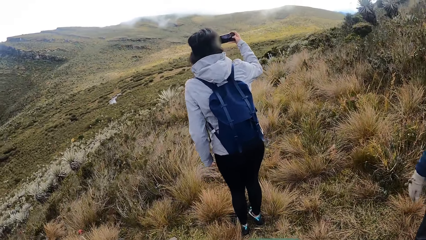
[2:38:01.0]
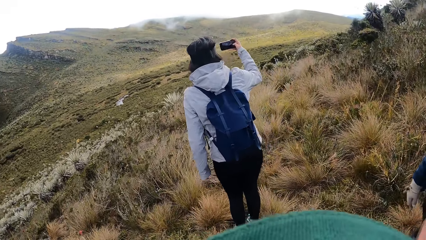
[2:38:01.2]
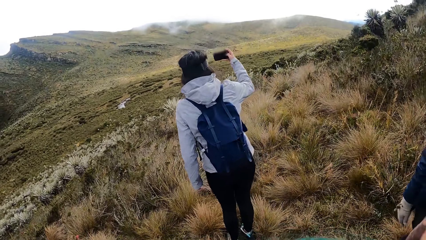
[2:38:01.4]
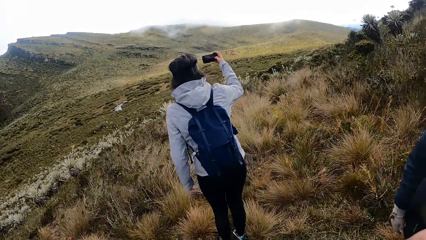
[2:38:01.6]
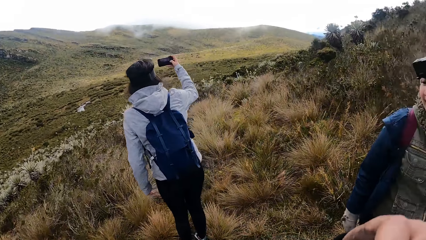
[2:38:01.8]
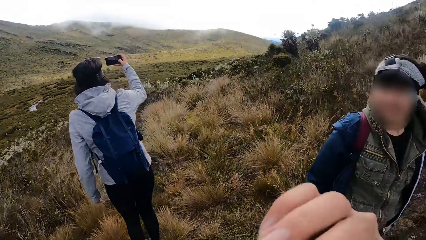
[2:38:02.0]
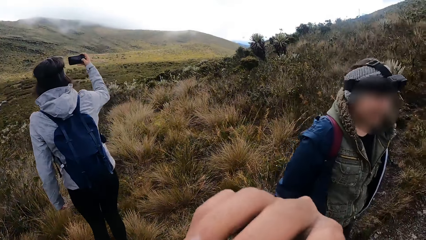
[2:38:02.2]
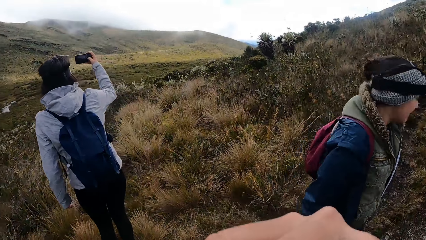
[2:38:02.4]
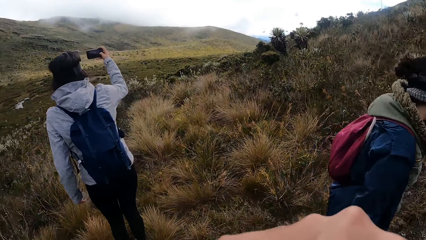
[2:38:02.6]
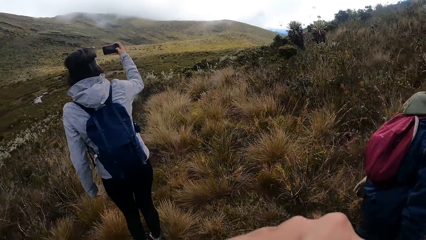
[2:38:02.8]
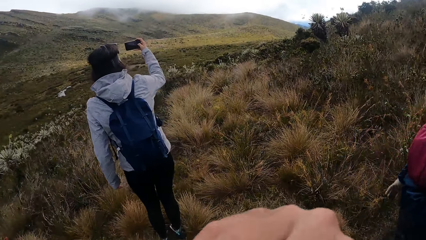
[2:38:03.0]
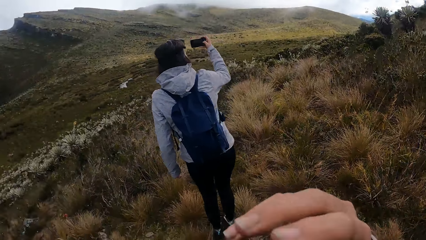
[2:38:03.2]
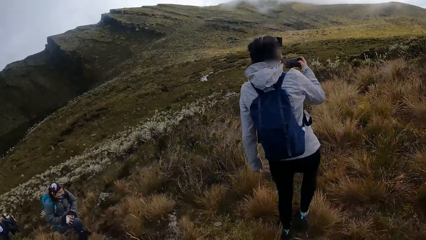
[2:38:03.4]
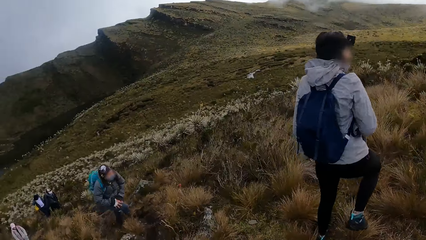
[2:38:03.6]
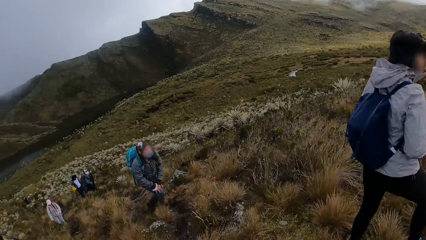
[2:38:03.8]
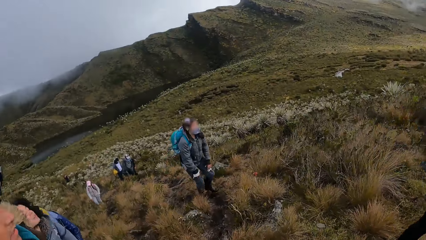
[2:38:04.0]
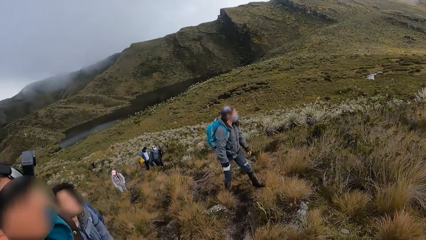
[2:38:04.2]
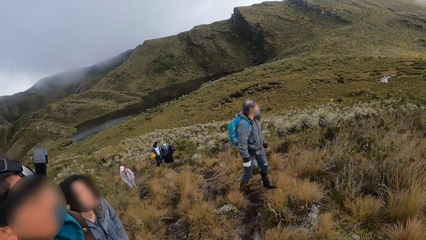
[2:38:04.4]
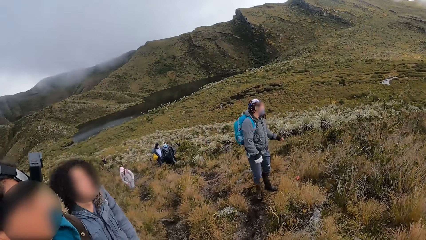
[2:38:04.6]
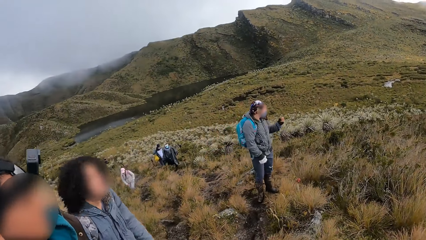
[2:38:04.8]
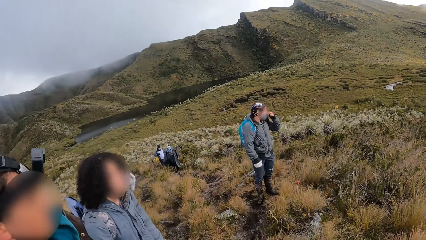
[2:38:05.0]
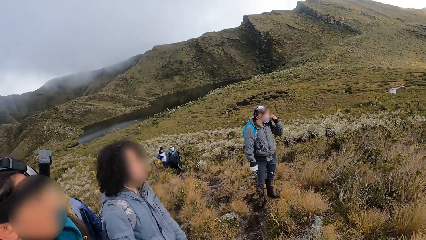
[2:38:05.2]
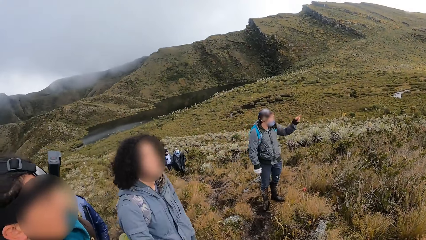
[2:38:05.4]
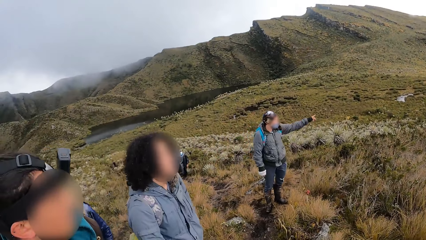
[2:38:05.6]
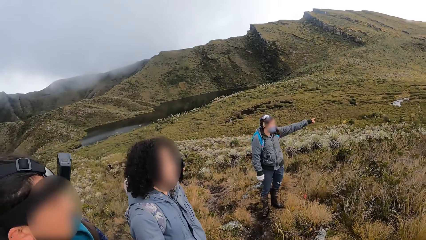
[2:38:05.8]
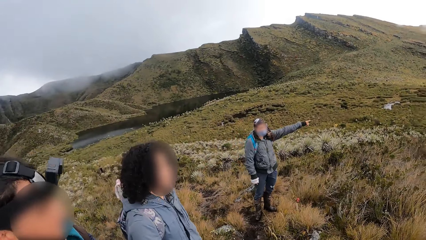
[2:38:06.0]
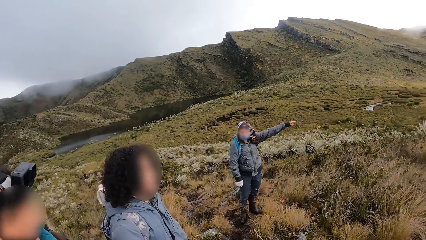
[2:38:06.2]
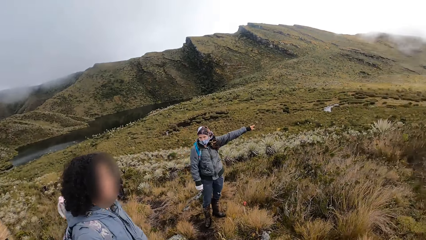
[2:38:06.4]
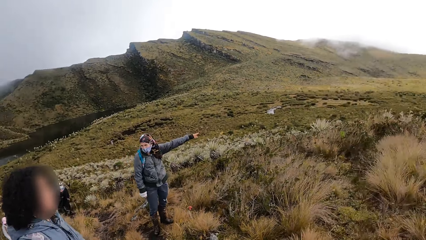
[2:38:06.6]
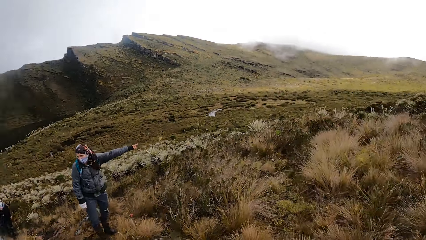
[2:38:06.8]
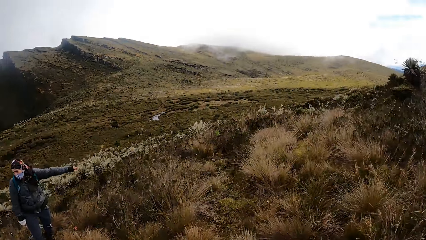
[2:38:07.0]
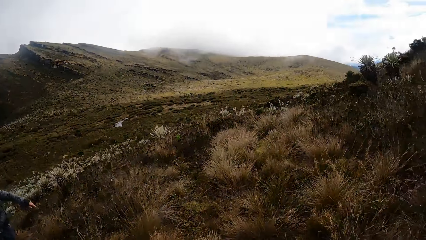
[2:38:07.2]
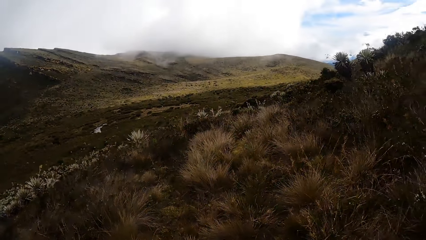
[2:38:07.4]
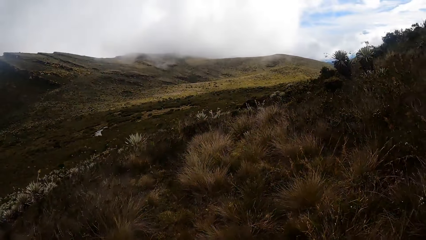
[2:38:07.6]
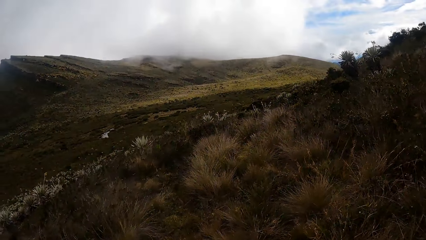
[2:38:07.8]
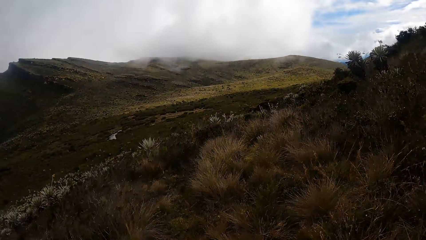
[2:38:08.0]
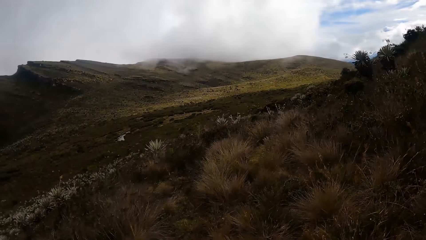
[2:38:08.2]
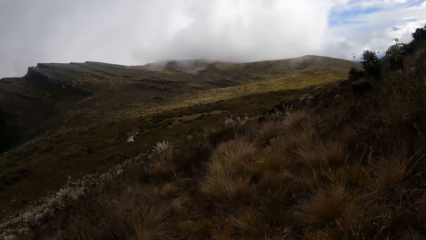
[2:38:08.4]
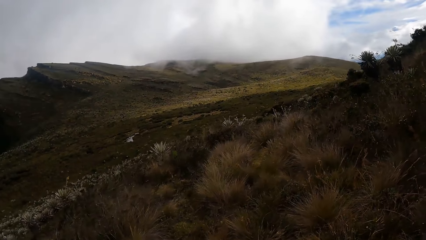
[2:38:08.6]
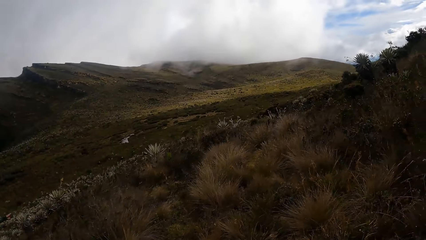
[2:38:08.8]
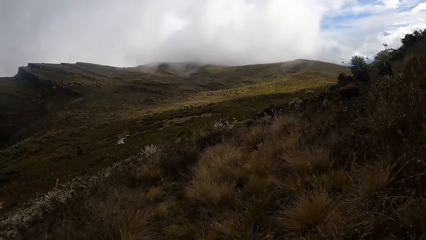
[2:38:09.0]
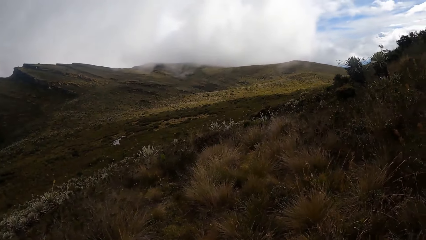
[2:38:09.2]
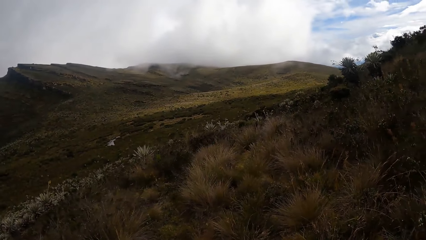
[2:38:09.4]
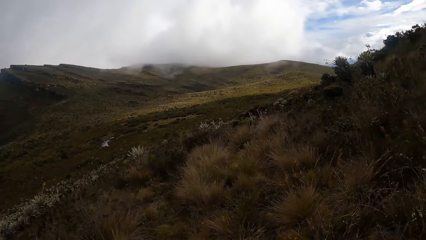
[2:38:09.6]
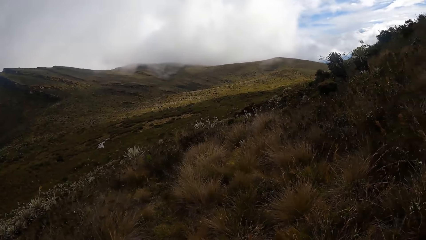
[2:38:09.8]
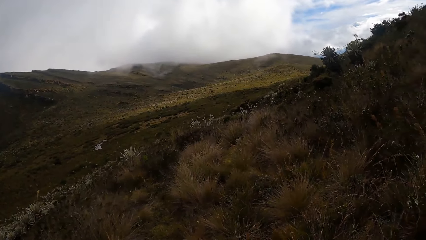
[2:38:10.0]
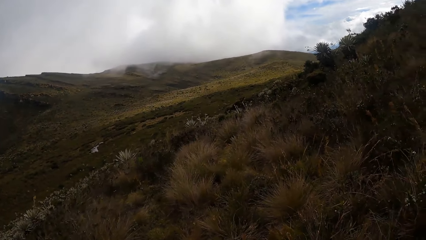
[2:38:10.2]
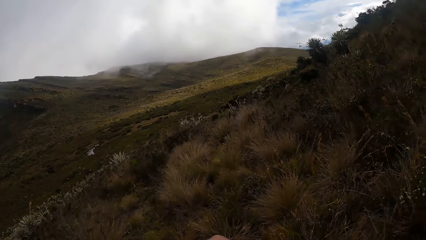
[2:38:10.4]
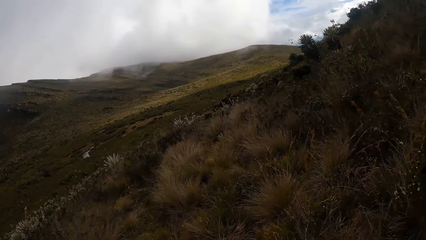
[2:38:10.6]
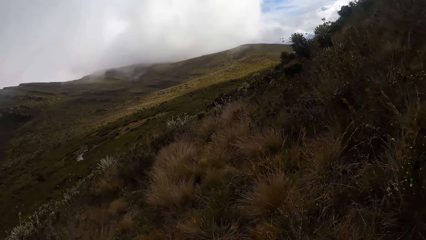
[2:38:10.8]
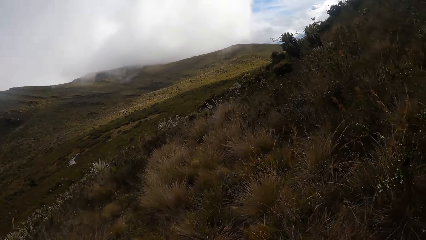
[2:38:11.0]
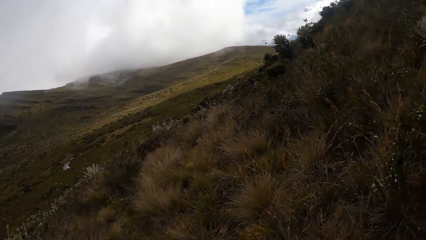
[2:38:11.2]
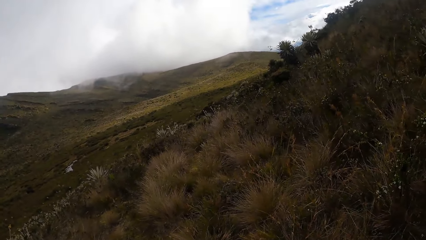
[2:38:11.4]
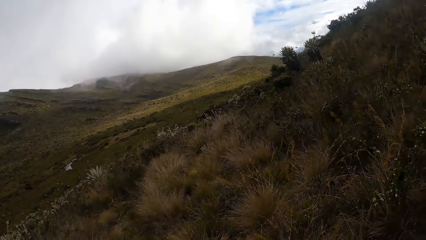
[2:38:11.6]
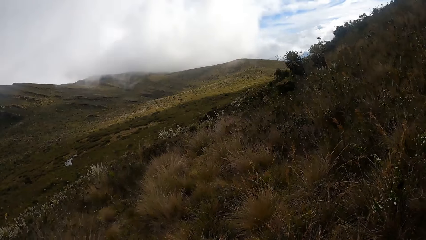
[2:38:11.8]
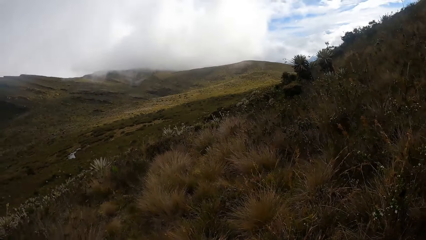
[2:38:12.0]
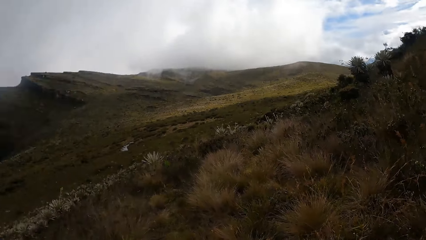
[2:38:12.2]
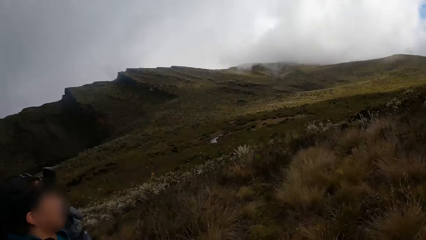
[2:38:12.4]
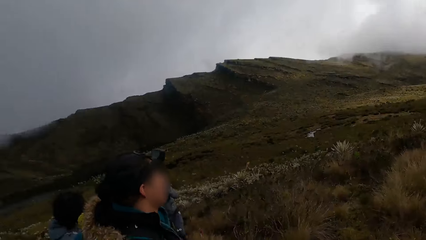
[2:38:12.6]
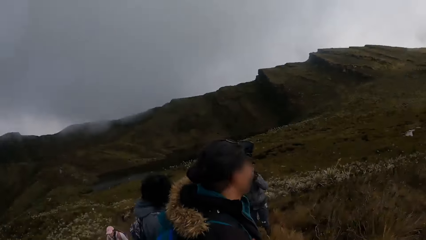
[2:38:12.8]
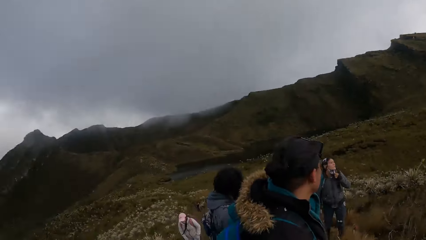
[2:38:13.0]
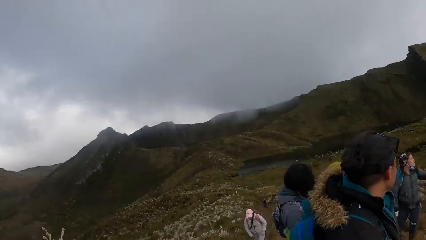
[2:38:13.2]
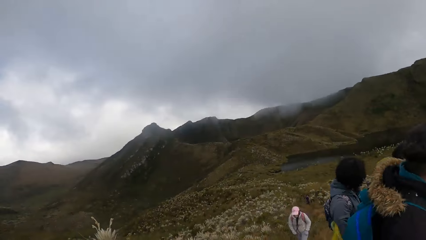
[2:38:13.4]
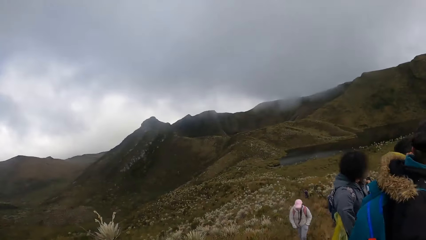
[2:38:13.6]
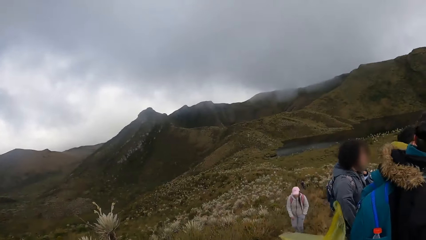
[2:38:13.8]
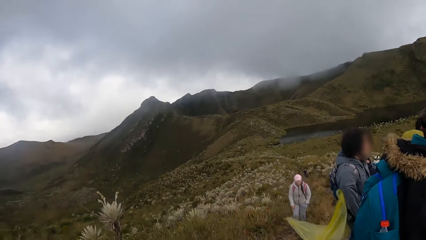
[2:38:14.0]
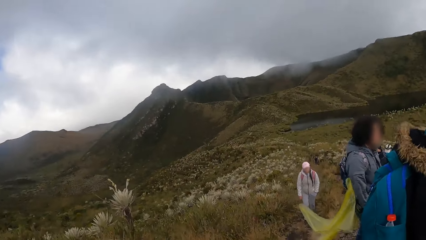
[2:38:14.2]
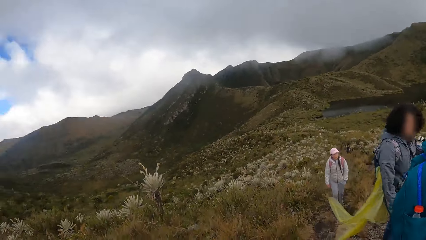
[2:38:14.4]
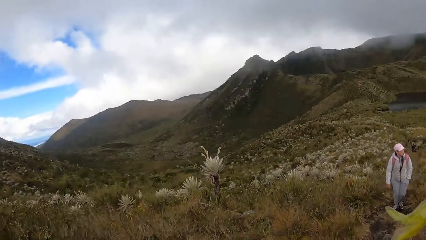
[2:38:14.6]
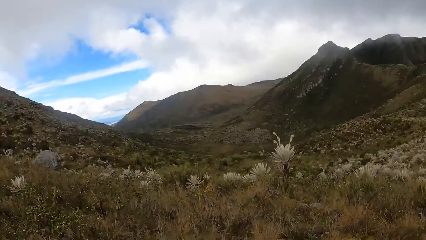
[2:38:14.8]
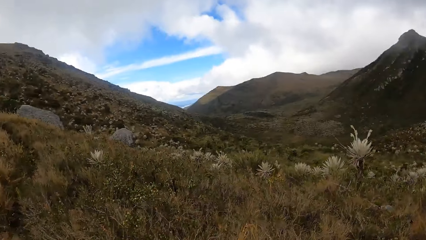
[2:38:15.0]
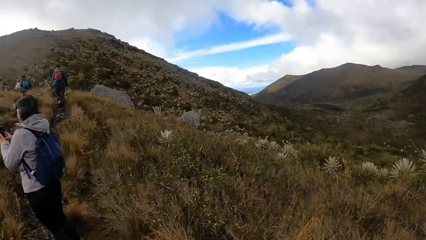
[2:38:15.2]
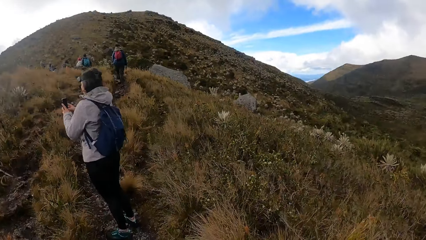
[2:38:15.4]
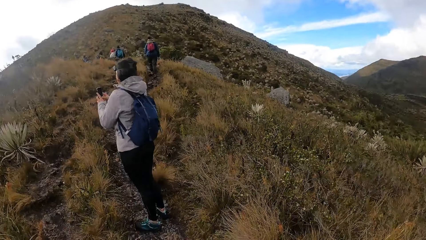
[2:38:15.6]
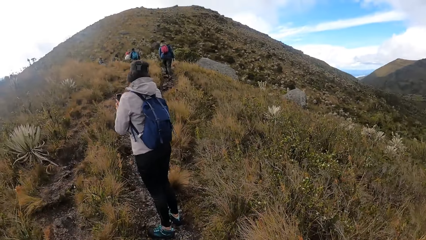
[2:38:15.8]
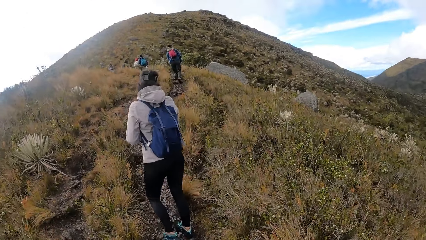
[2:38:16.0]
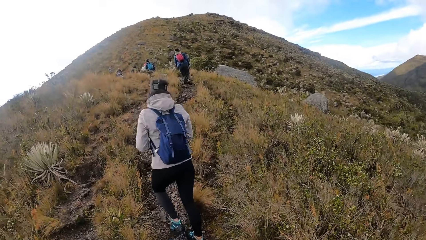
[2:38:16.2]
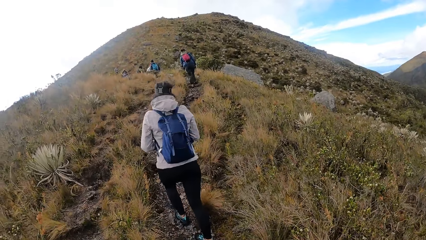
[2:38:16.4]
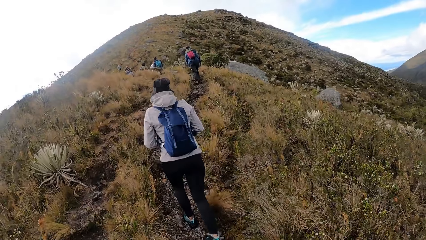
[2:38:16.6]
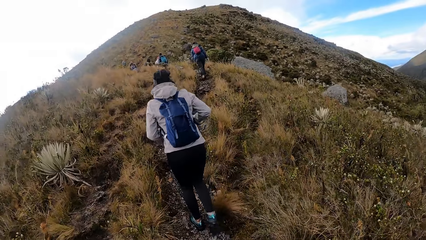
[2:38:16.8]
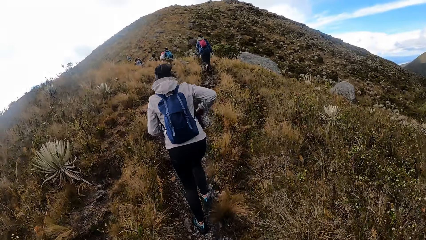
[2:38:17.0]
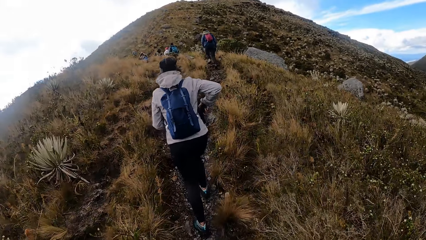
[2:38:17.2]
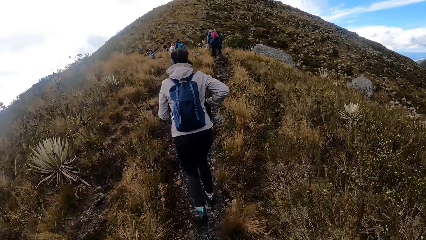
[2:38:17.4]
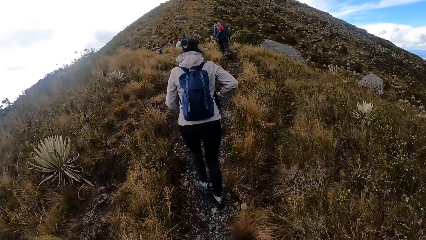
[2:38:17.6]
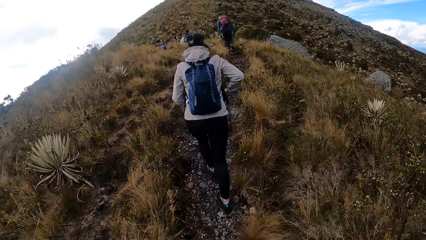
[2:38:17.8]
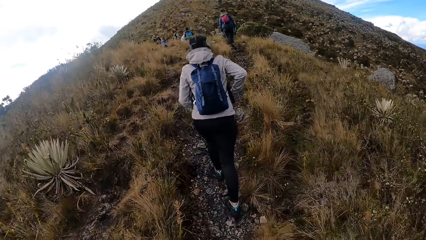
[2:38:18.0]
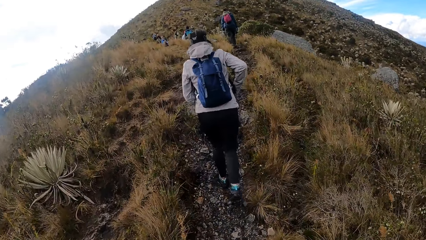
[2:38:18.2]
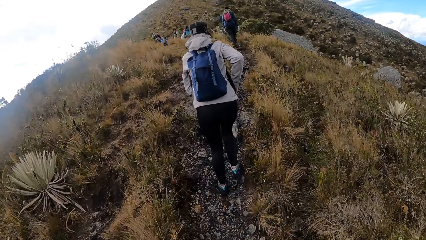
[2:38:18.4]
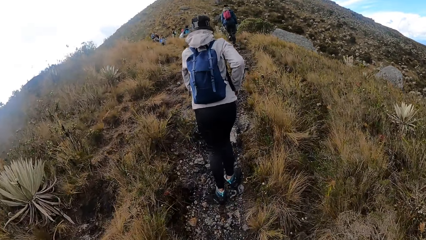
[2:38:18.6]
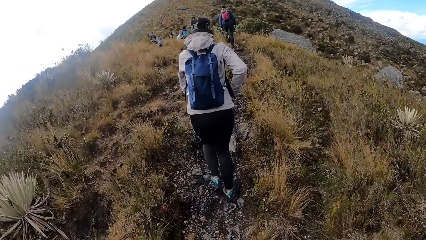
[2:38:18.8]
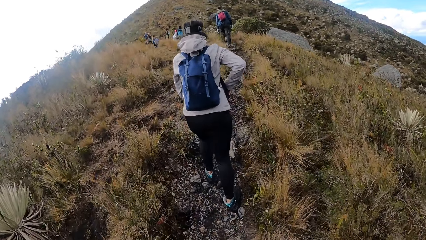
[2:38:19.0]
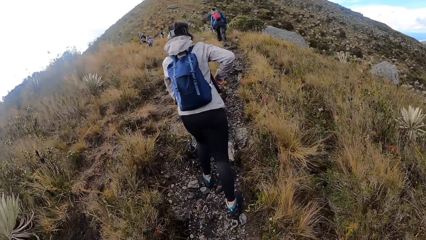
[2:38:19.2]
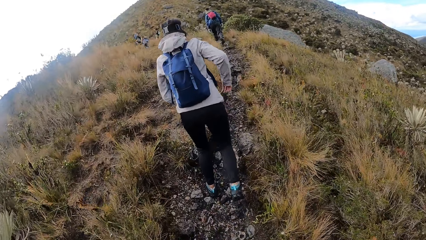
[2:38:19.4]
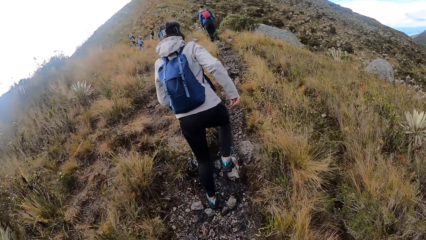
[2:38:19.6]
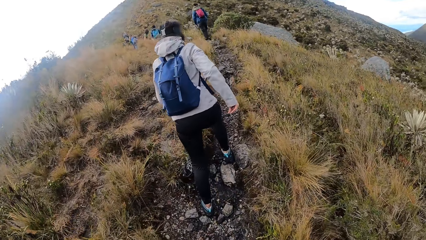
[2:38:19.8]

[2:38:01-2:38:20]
A woman takes pictures with the phone in her right hand. The camera wearer interacts with another woman. She touches her chin with her right hand. She looks around the hill. A man touches his face with his hands. The man gestures with his left hand. The first woman puts the phone in the jacket with her right hand. The camera wearer walks up the hill.
